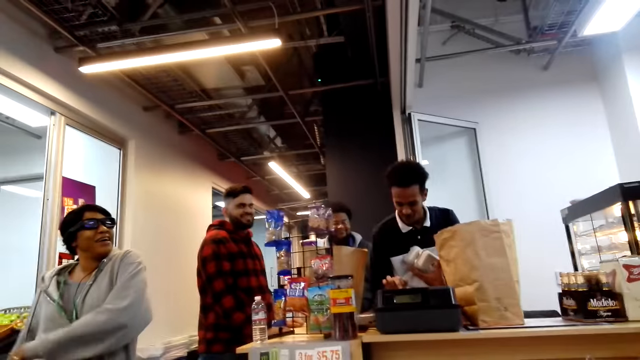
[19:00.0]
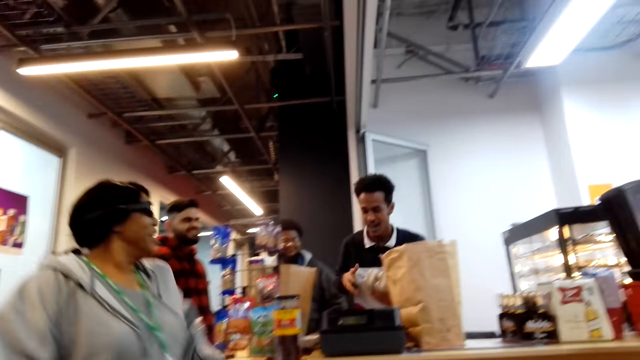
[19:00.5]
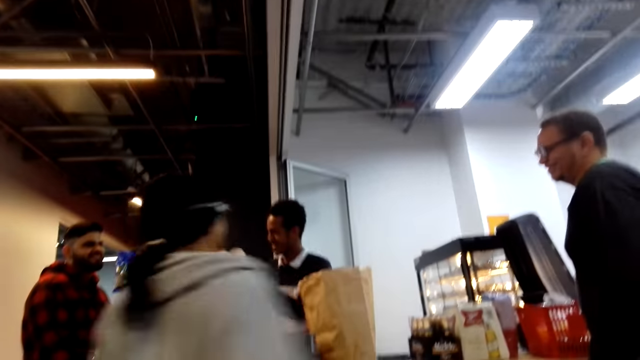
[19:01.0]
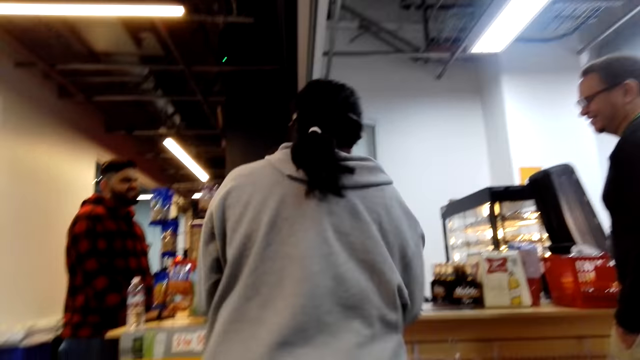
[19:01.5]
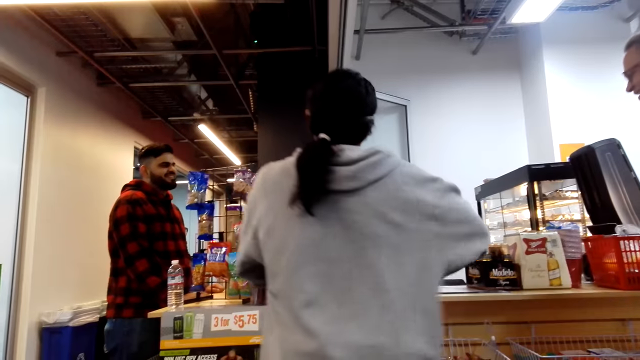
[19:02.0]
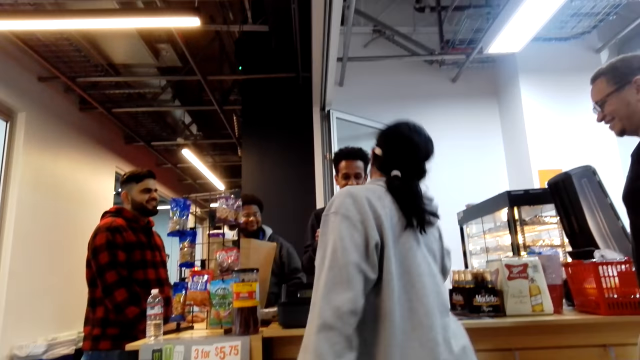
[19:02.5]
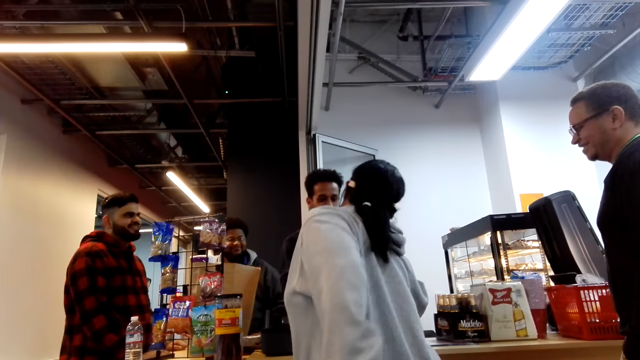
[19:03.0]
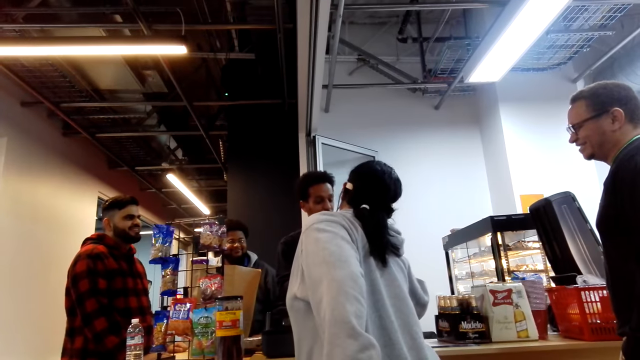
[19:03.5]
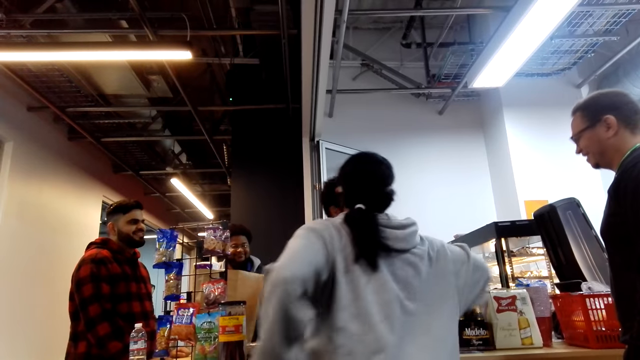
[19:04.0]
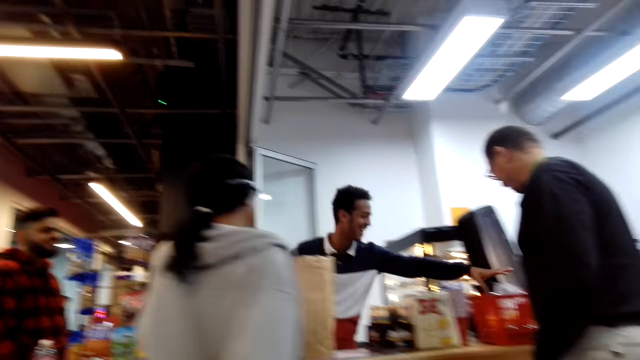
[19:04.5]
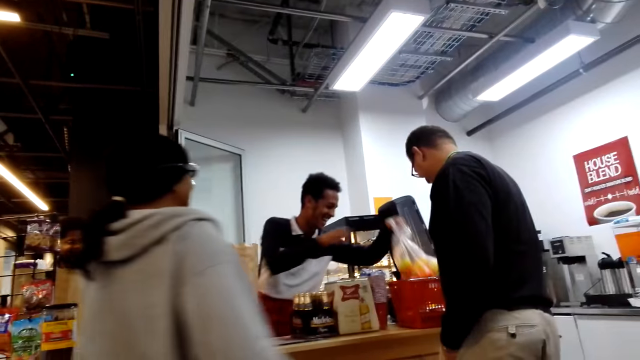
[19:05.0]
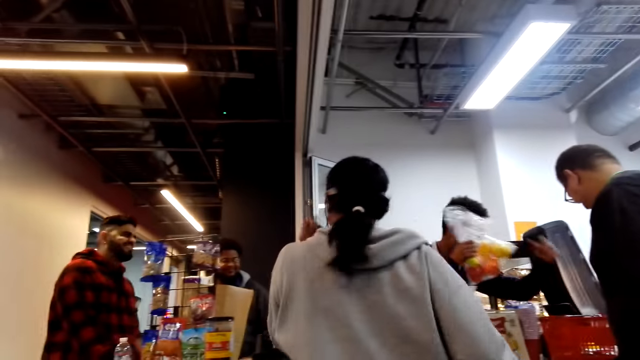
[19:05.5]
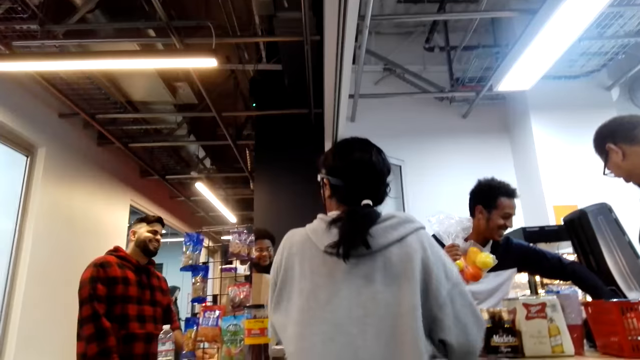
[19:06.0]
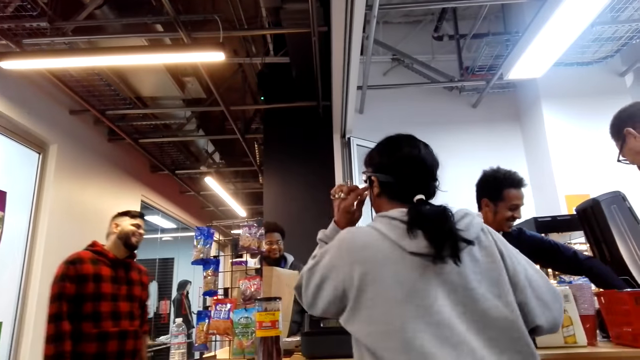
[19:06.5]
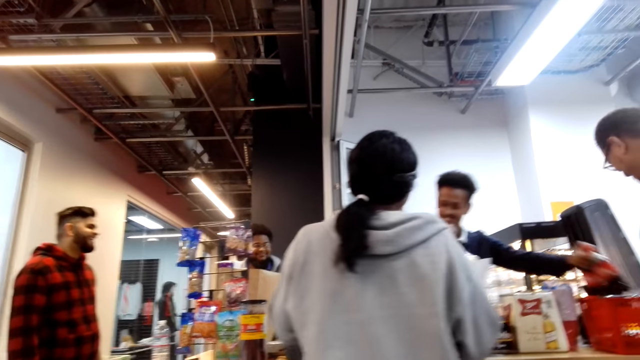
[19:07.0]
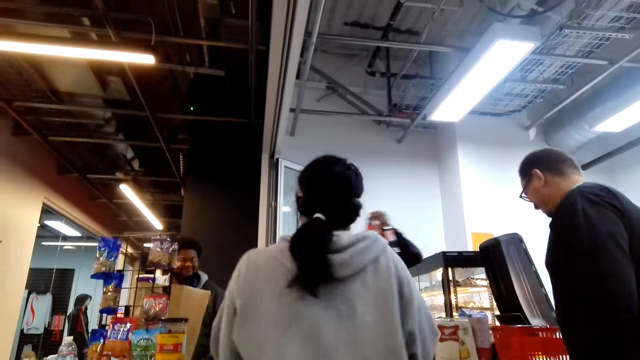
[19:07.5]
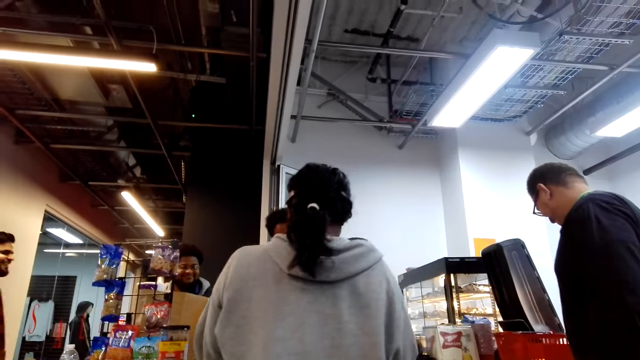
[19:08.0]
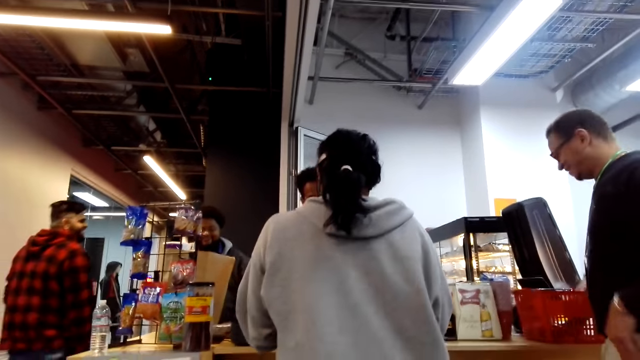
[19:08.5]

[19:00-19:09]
A lady runs around. The lady talks to a man. Another man looks at the basket. The lady touches on the glasses.

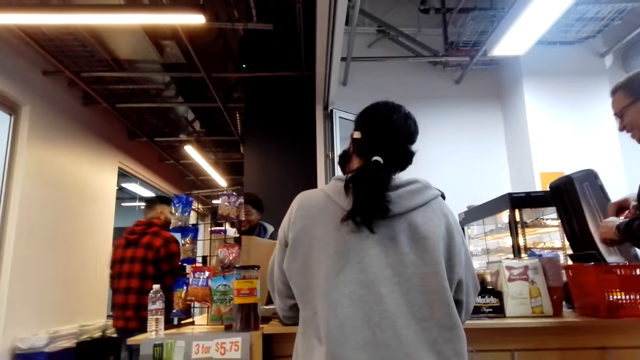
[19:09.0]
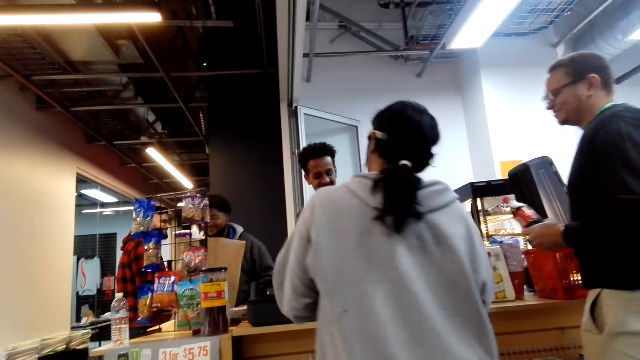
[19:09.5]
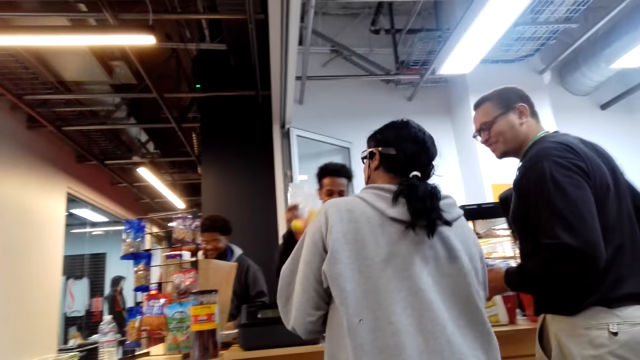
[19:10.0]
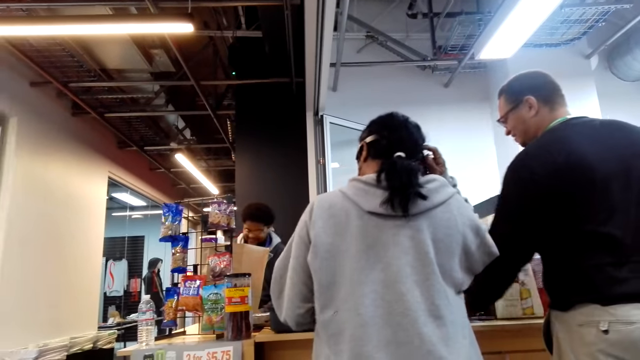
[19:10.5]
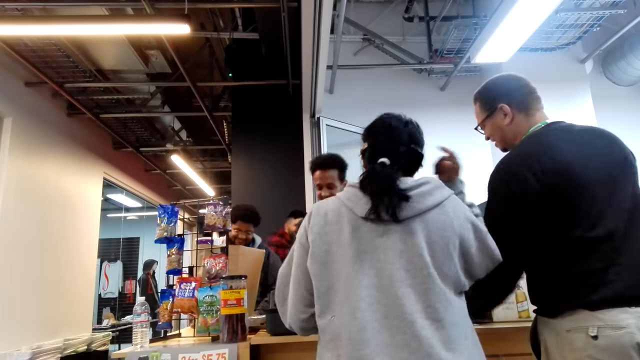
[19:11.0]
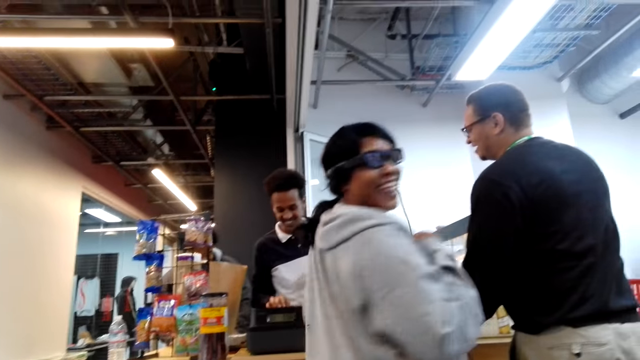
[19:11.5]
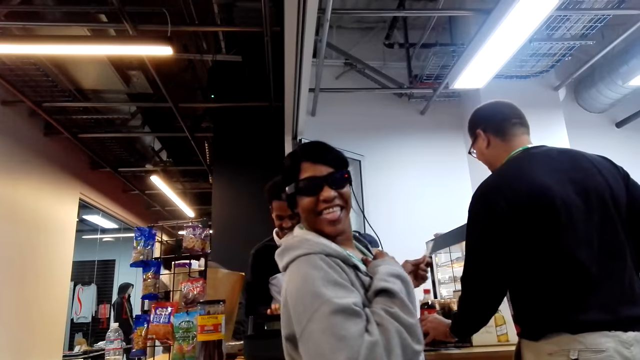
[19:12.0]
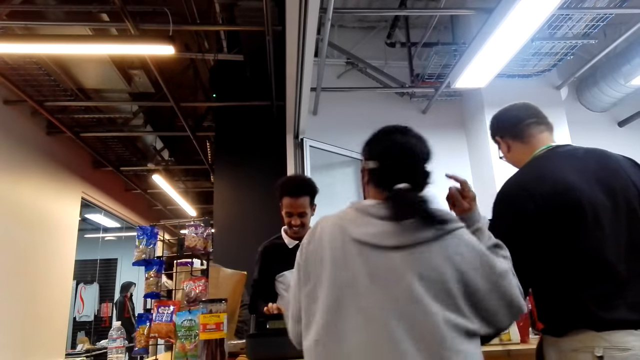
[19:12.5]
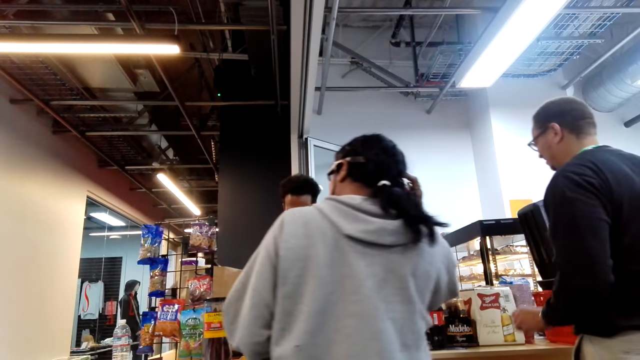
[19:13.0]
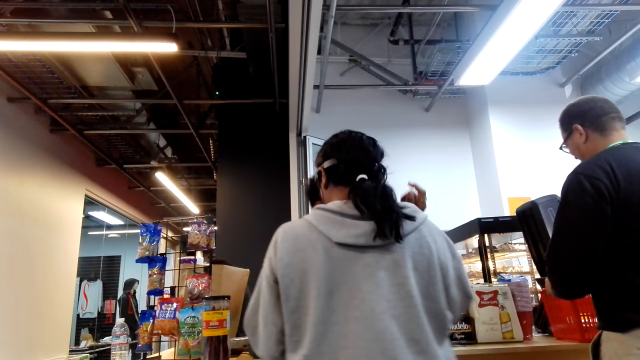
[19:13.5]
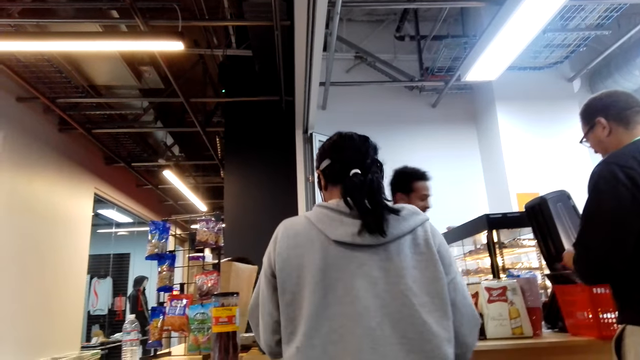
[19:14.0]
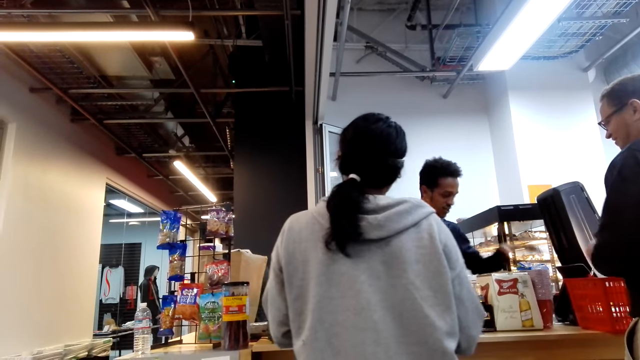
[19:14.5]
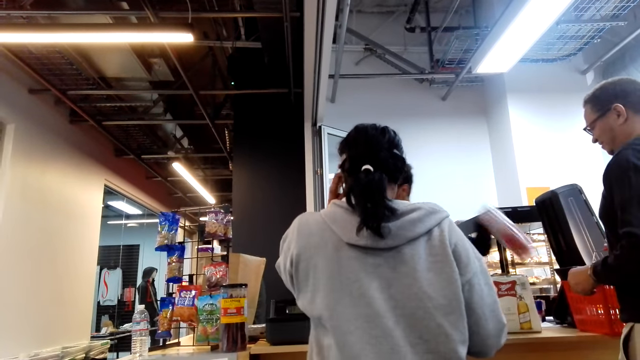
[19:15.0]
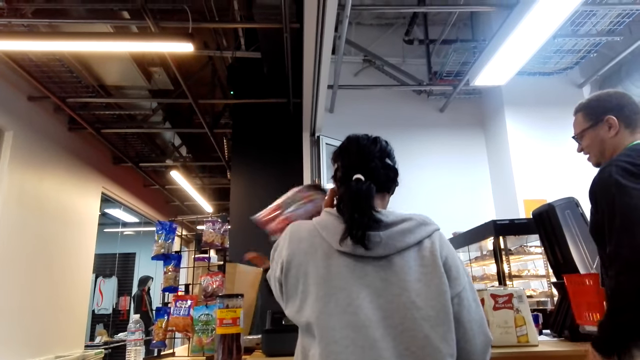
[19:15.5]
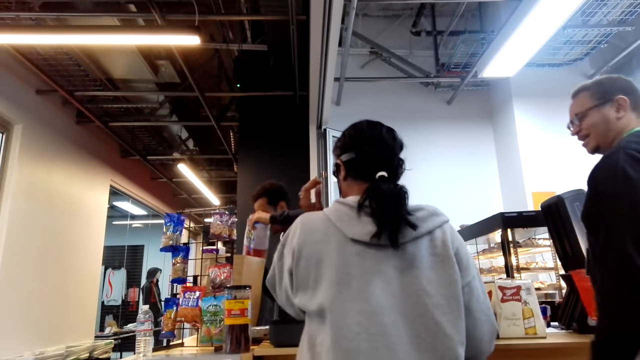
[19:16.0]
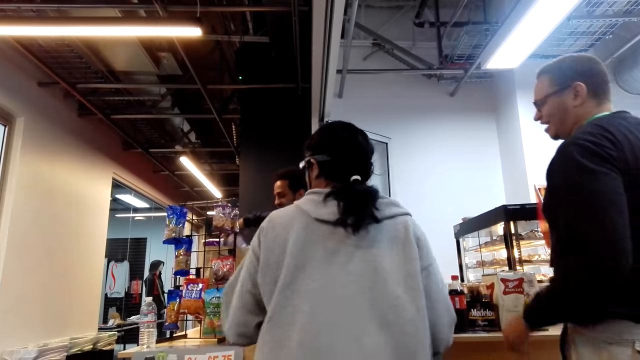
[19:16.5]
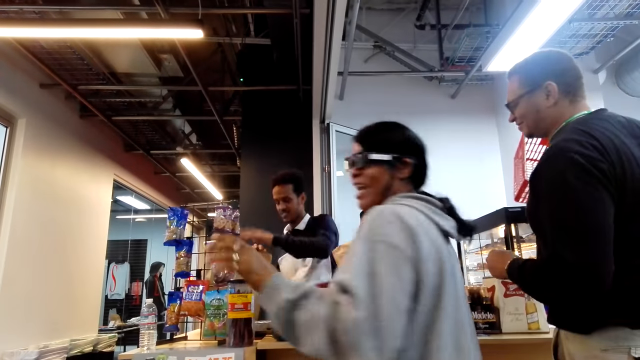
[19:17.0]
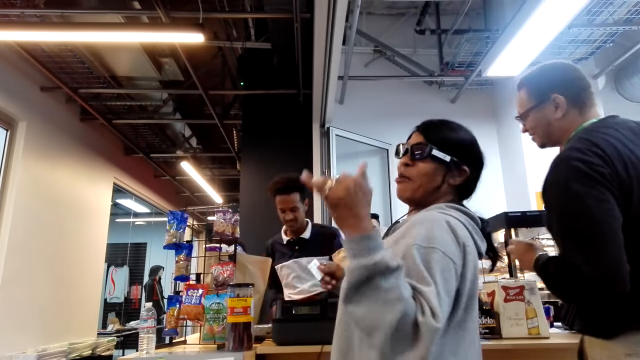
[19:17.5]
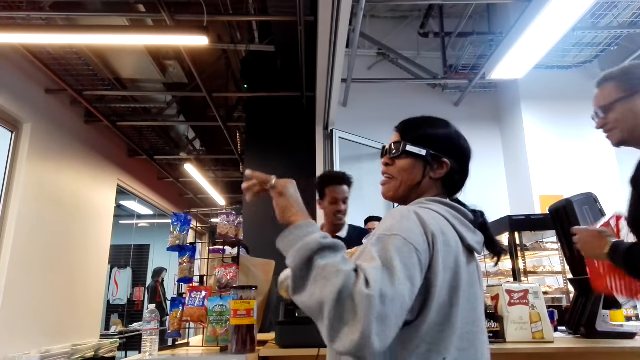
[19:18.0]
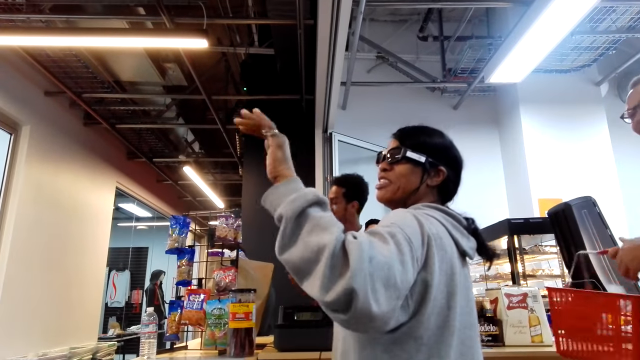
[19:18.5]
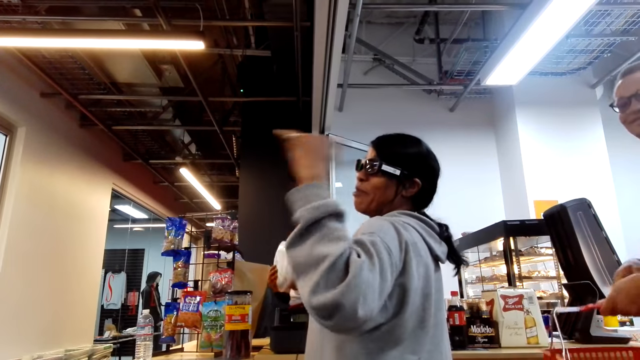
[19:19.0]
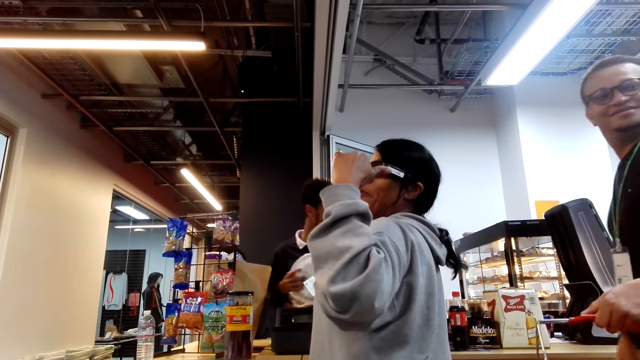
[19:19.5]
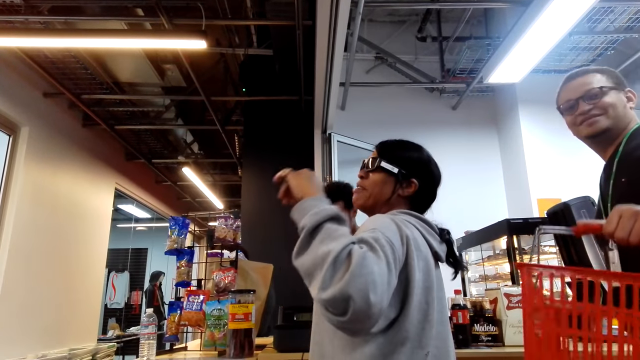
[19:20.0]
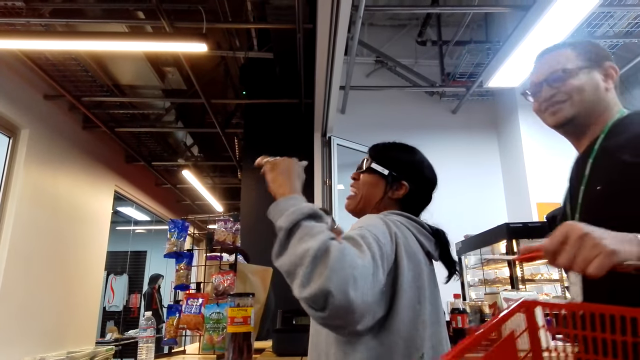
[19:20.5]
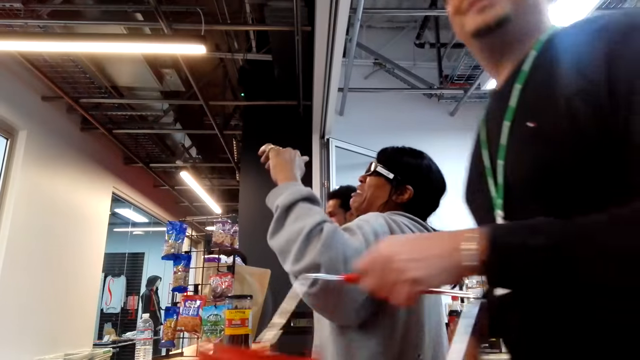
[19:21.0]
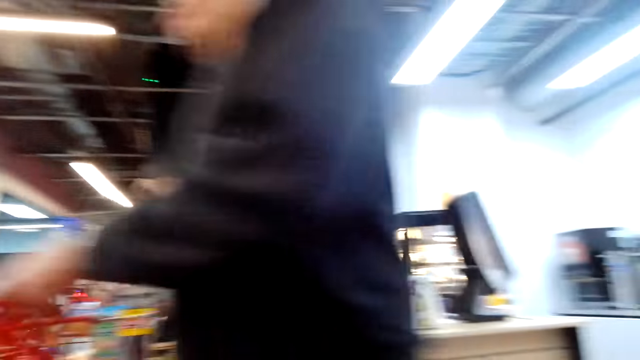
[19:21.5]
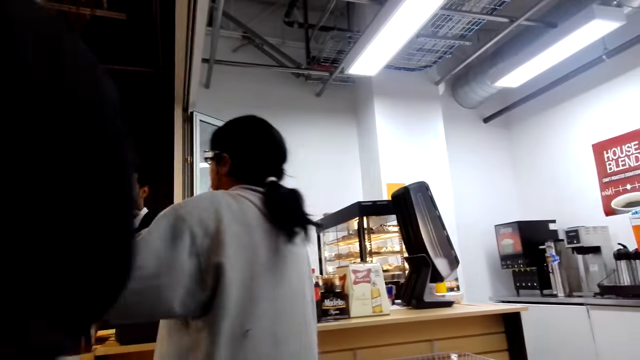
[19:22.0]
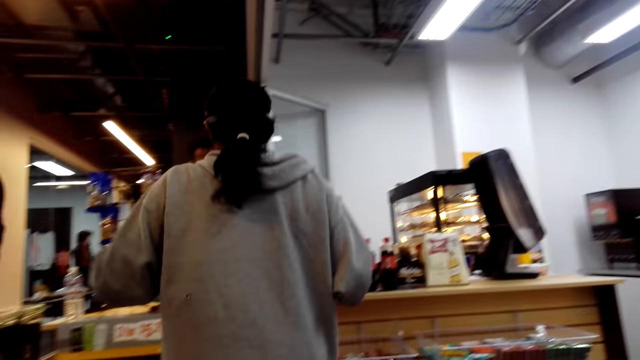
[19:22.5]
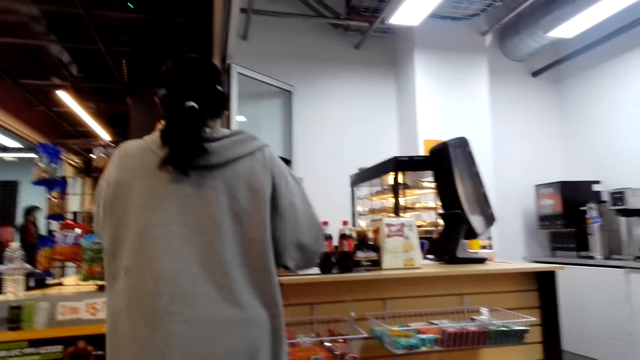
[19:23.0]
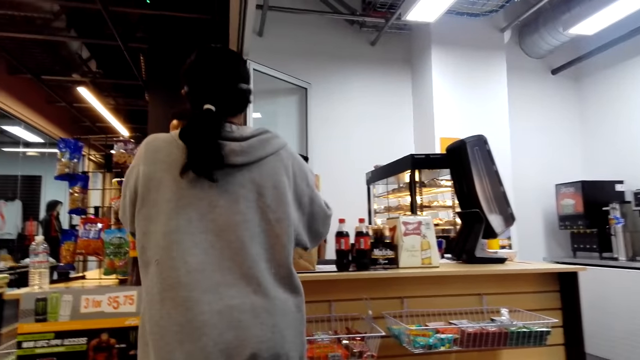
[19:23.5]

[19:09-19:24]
A man walks around. Another man picks up a bottle of soda and puts the bottle of soda on the counter. A lady scratches the hair and turns around. The lady scratches the hair, lowers the hand and touches the glasses. The other man picks up a basket. The lady turns around. The other man lifts the basket. The lady raises a hand. The other man walks around. The lady turns towards the counter.
